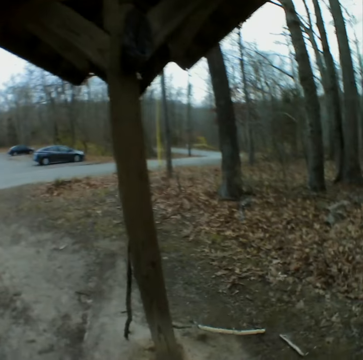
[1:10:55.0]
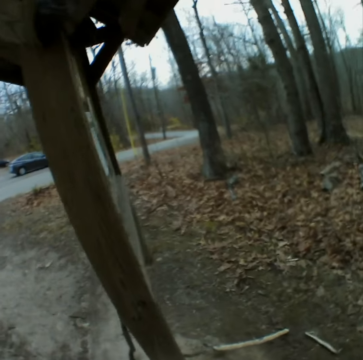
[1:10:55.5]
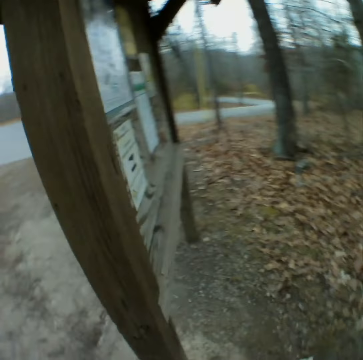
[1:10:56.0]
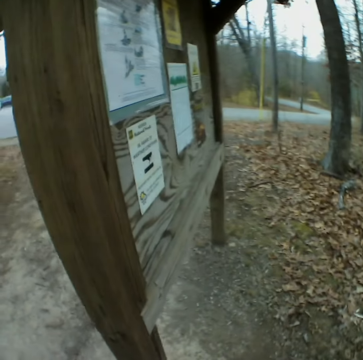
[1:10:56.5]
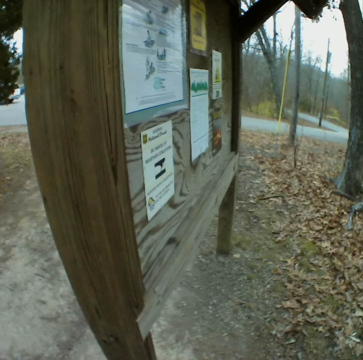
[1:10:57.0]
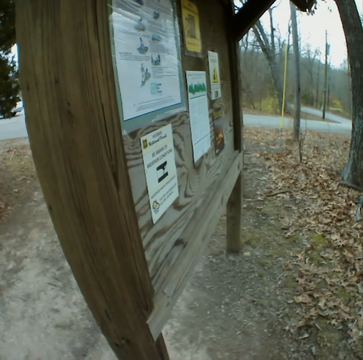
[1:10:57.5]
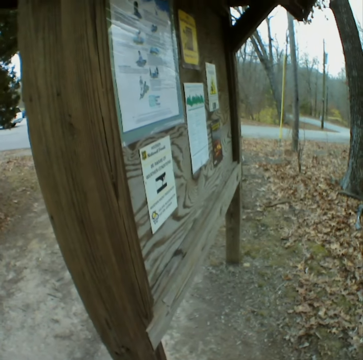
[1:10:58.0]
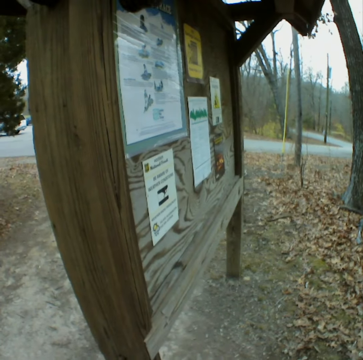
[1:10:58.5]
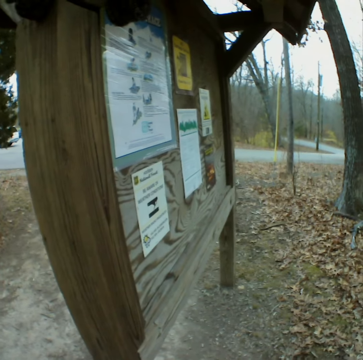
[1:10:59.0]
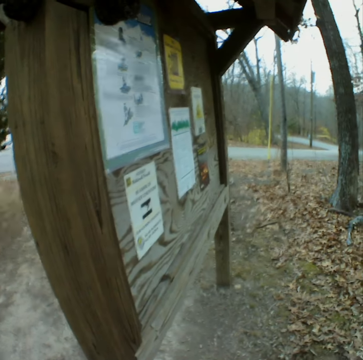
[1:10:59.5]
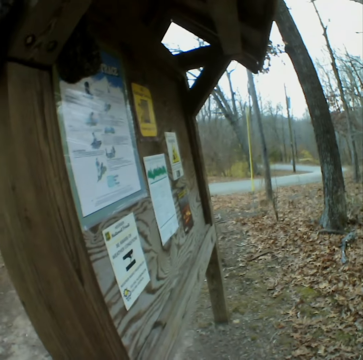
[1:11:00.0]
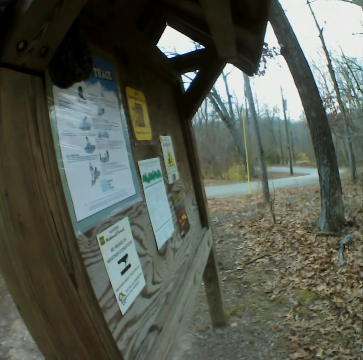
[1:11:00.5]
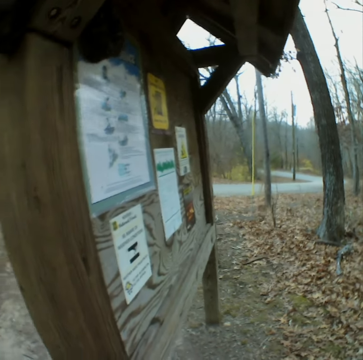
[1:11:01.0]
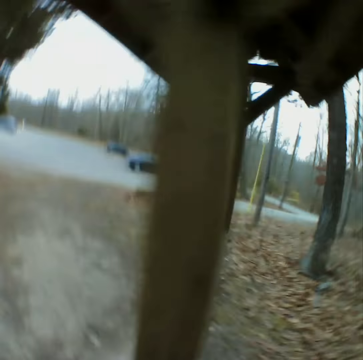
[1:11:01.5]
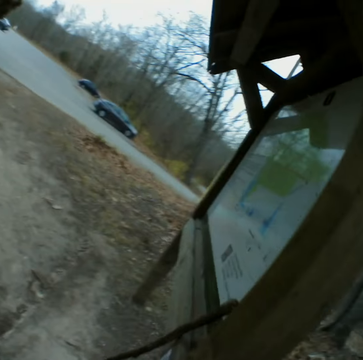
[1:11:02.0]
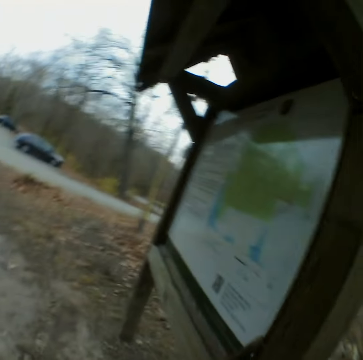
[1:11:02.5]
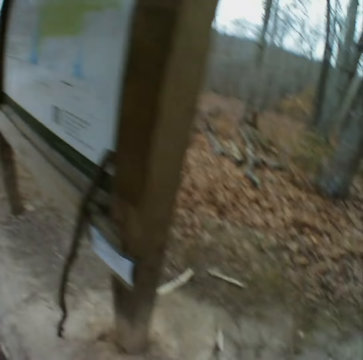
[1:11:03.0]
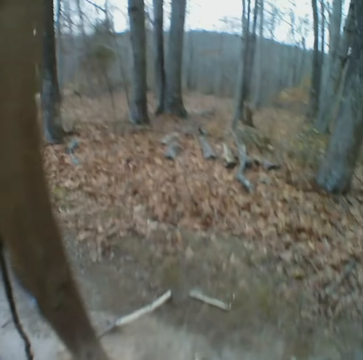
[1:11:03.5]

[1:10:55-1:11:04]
The camera wearer stops walking and stares at the sign board. They turn around the path.

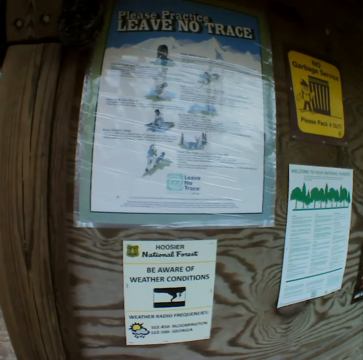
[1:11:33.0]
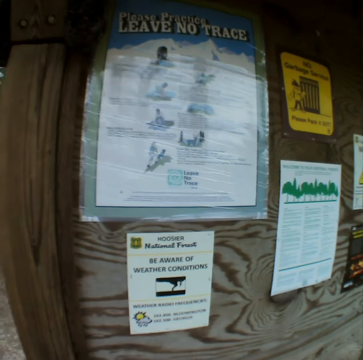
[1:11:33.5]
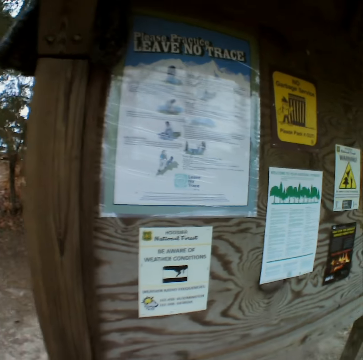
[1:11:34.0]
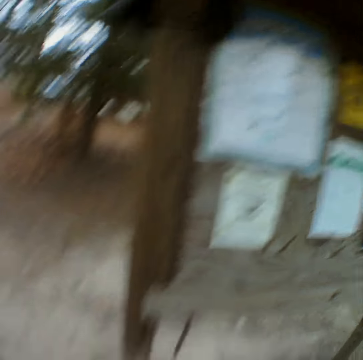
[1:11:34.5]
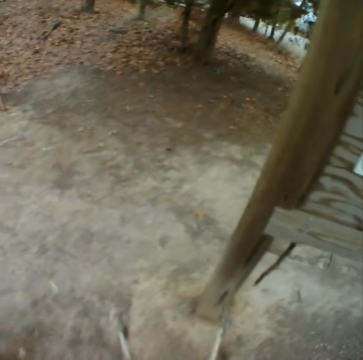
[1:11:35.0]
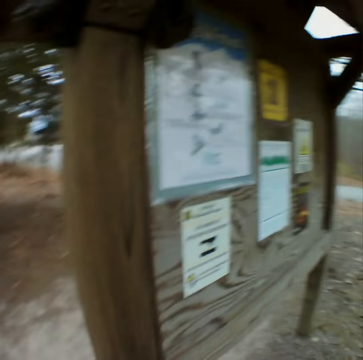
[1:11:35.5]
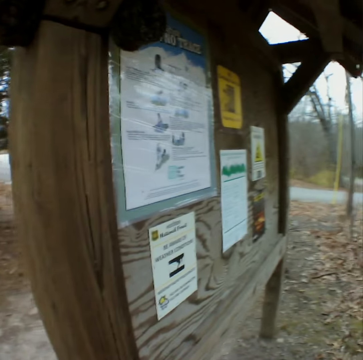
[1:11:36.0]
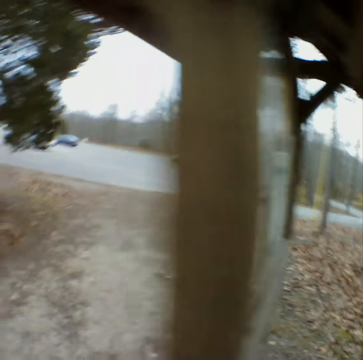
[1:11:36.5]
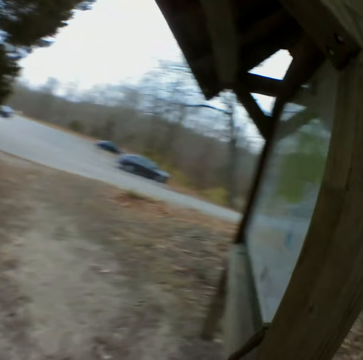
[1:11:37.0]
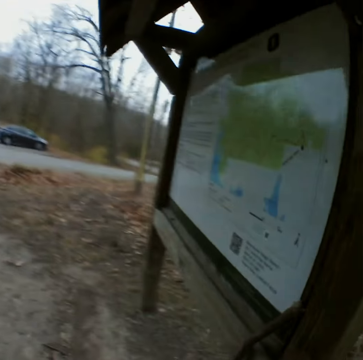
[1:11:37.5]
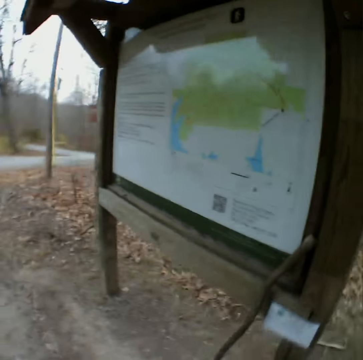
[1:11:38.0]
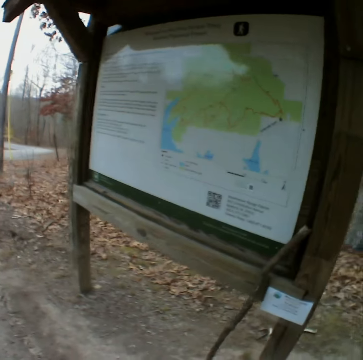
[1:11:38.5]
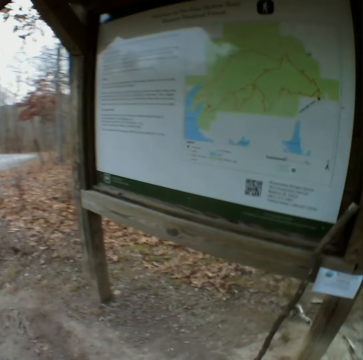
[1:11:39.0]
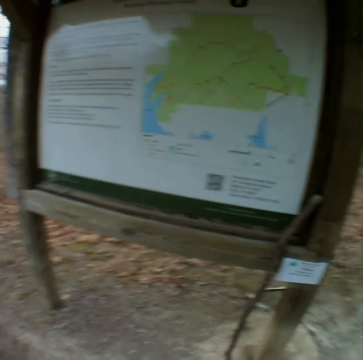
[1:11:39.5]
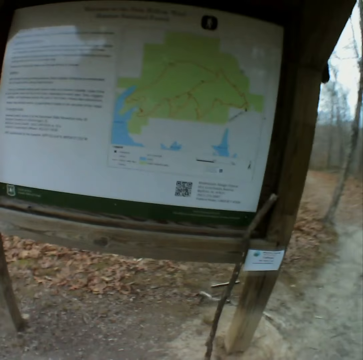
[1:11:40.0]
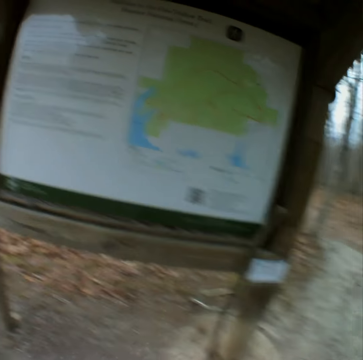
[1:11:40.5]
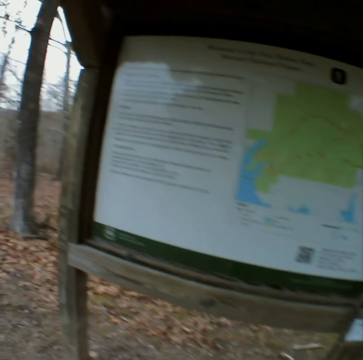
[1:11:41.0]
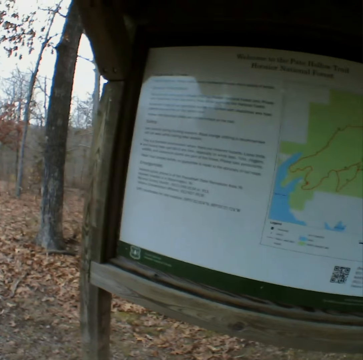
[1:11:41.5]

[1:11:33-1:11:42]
The camera wearer looks down. They walk around the poster board, move forward, and stare at the sign board.

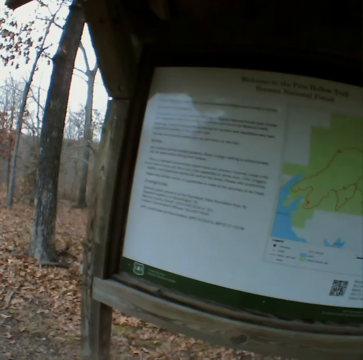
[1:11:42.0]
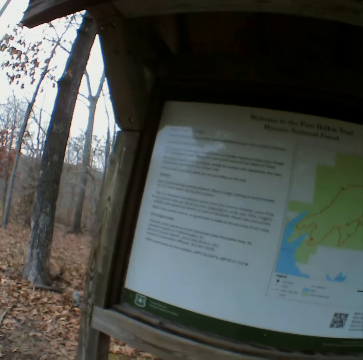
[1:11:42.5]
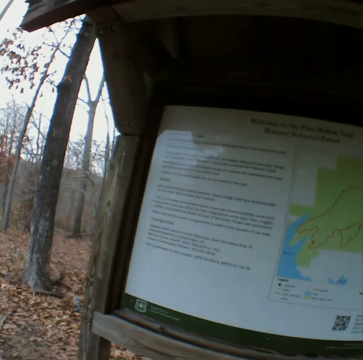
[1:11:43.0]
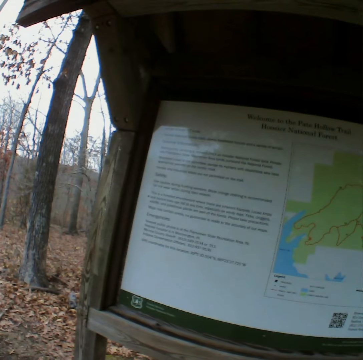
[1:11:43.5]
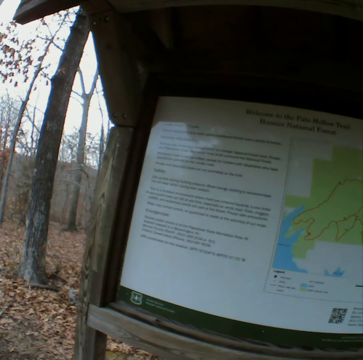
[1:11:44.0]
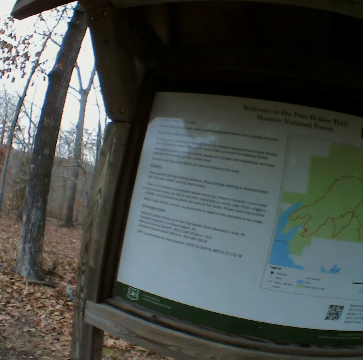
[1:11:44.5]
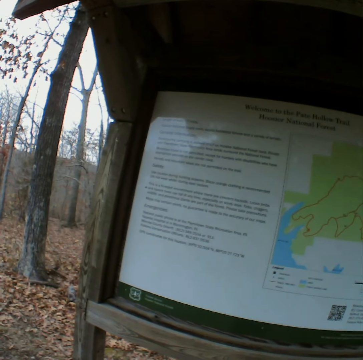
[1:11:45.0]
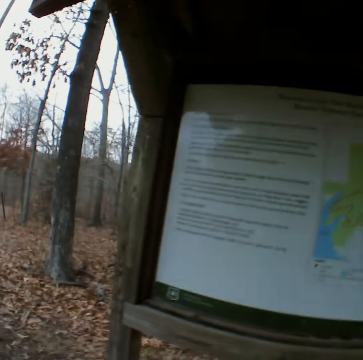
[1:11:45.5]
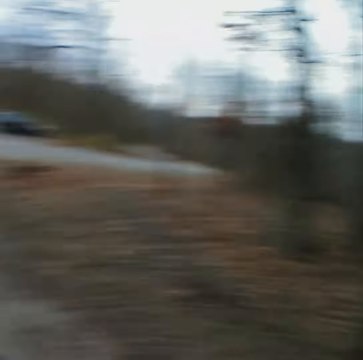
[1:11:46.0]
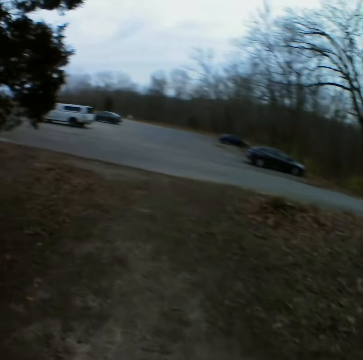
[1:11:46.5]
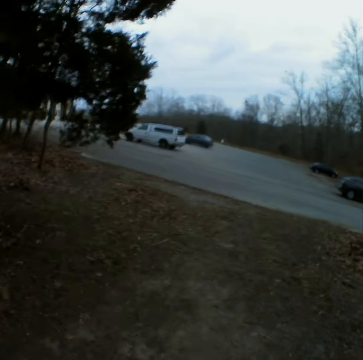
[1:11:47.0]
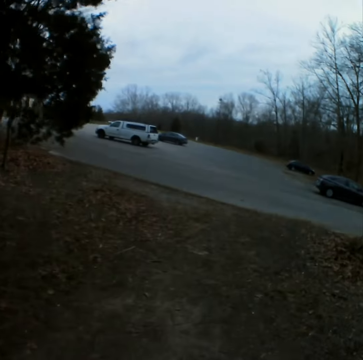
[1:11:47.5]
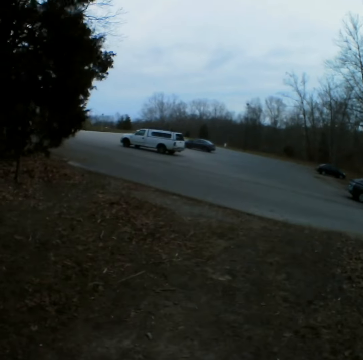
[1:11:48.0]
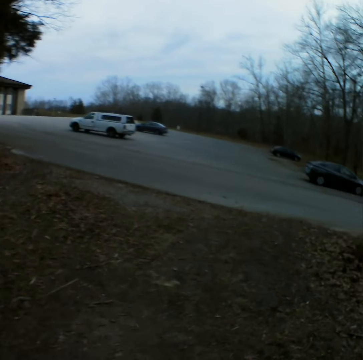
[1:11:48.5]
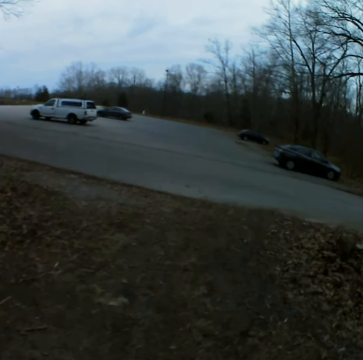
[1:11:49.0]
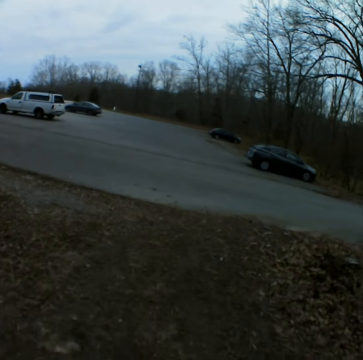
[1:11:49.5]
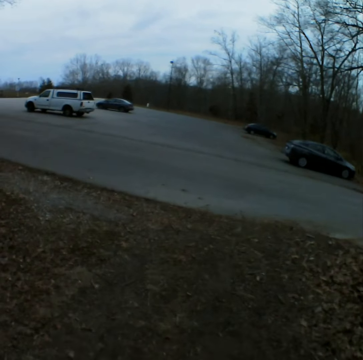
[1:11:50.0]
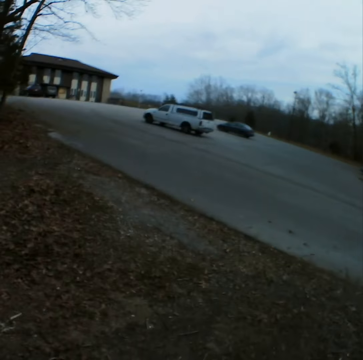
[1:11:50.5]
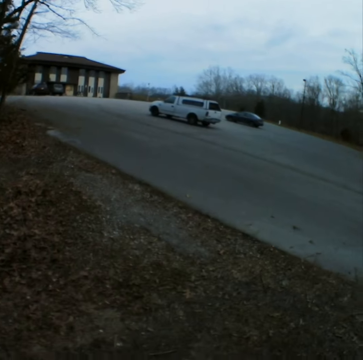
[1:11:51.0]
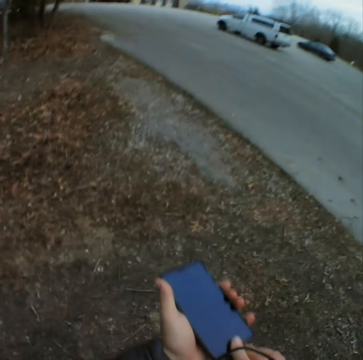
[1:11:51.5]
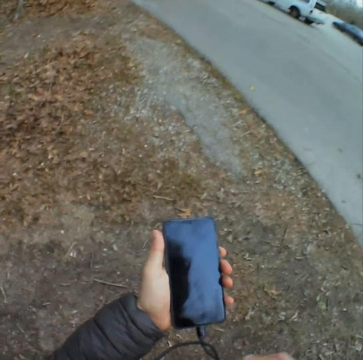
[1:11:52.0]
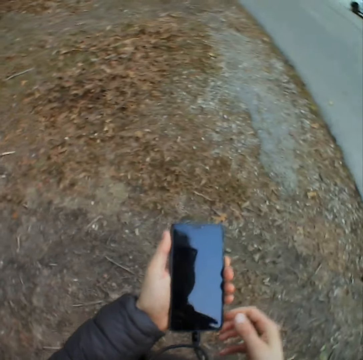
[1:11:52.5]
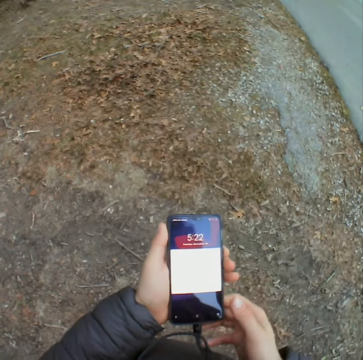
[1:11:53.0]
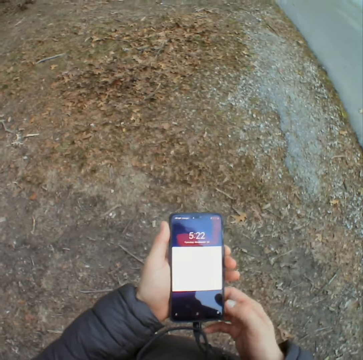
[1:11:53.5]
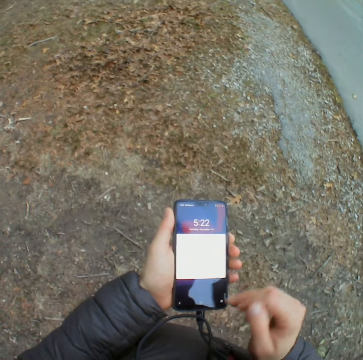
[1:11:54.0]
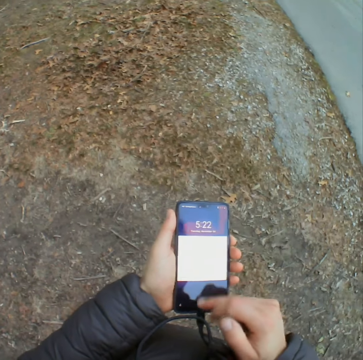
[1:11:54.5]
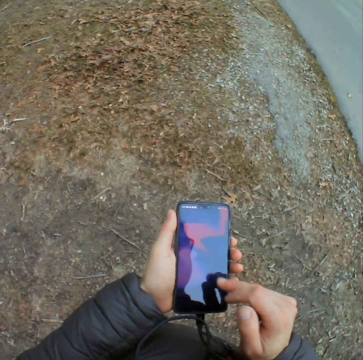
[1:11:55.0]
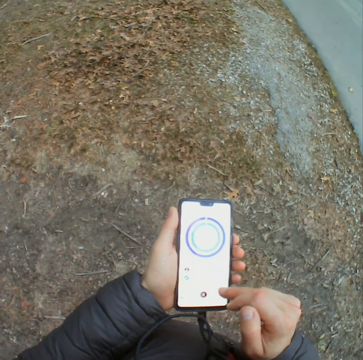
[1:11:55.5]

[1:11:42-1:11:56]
The camera wearer turns around the poster board. They walk forward on the path and look around. They move the phone forward and switch the phone on. They operate the phone. They scroll the phone.
